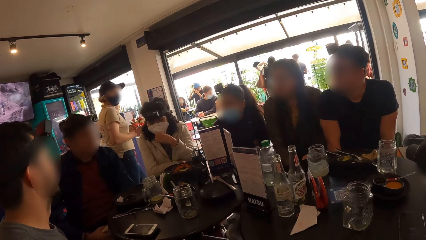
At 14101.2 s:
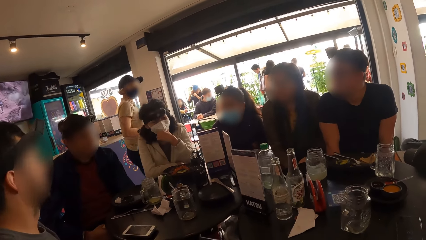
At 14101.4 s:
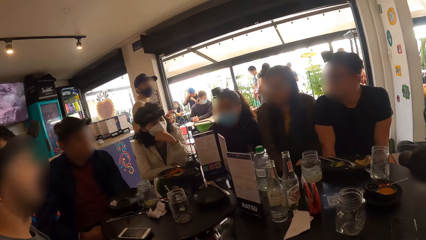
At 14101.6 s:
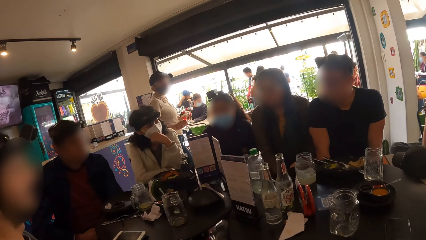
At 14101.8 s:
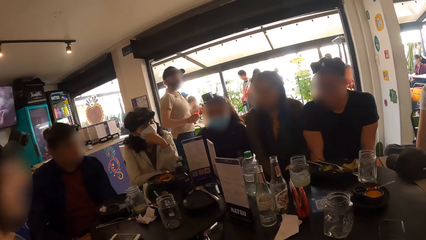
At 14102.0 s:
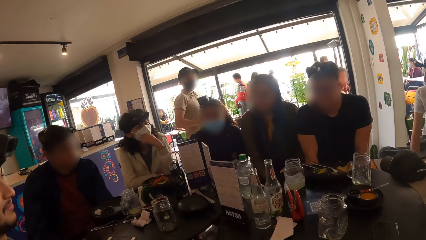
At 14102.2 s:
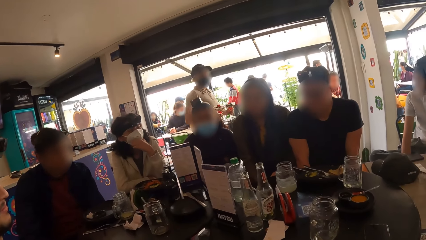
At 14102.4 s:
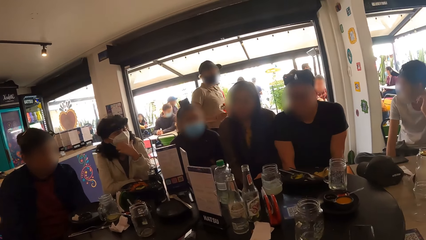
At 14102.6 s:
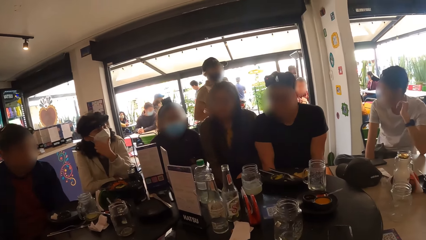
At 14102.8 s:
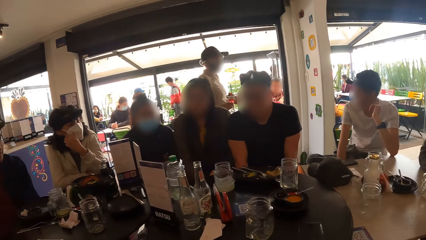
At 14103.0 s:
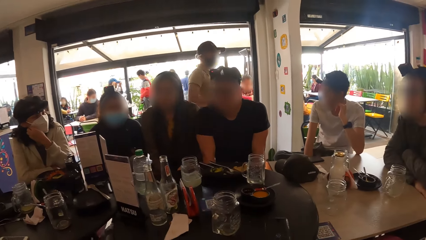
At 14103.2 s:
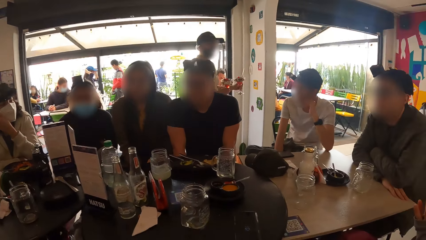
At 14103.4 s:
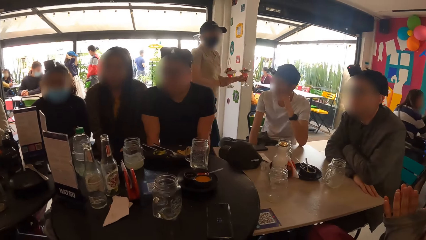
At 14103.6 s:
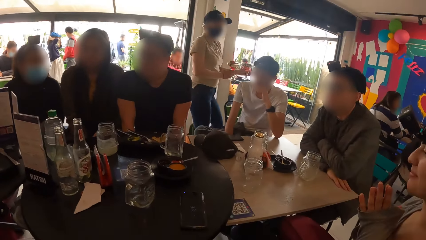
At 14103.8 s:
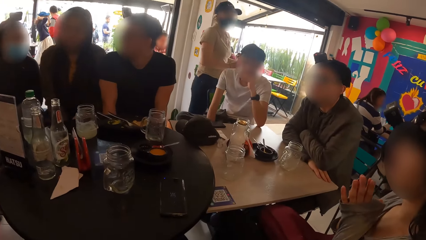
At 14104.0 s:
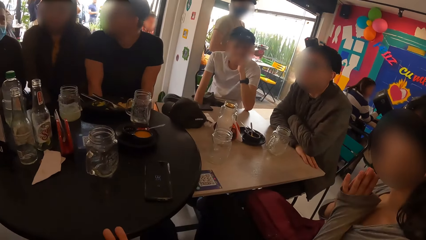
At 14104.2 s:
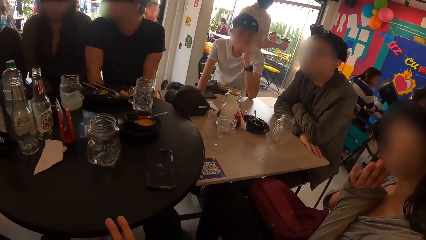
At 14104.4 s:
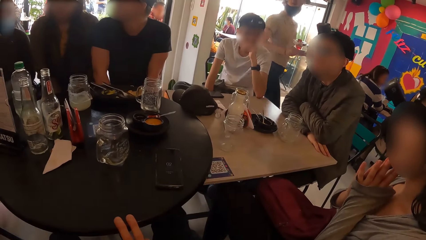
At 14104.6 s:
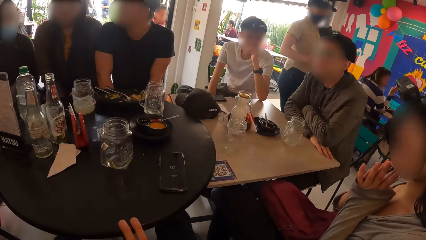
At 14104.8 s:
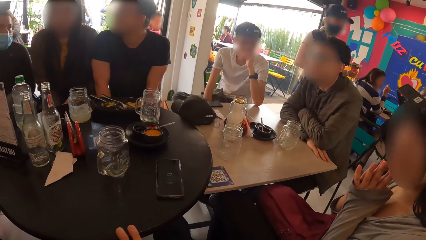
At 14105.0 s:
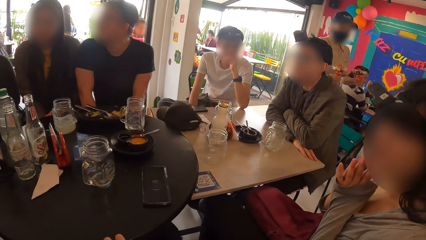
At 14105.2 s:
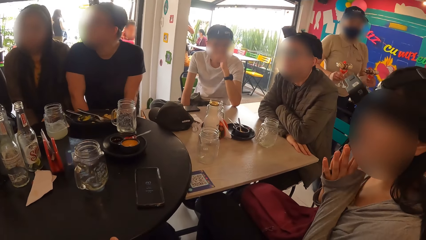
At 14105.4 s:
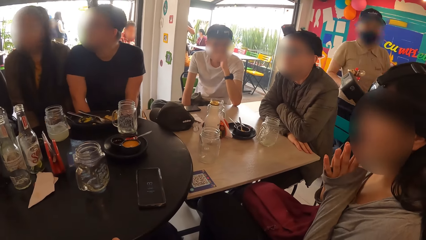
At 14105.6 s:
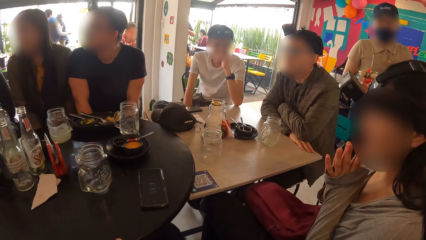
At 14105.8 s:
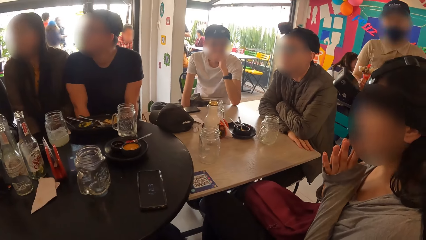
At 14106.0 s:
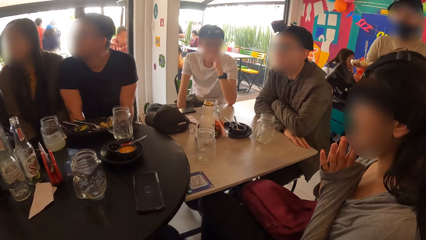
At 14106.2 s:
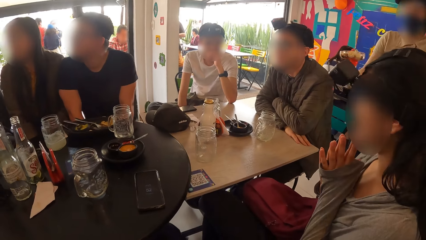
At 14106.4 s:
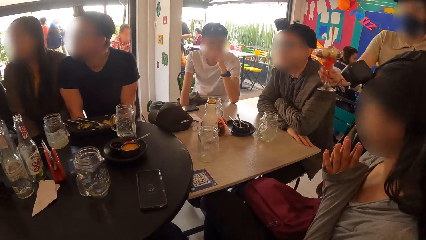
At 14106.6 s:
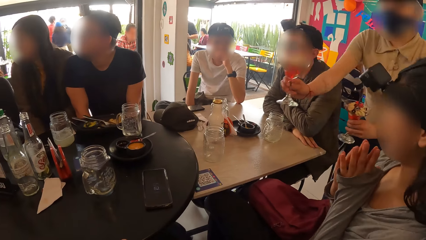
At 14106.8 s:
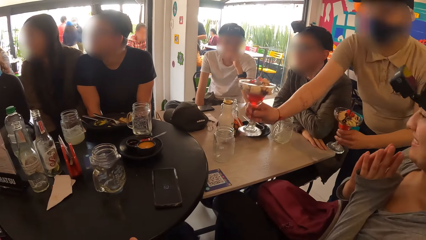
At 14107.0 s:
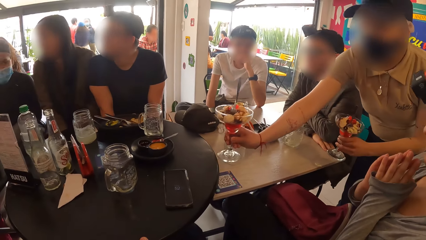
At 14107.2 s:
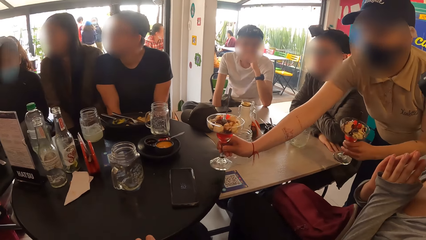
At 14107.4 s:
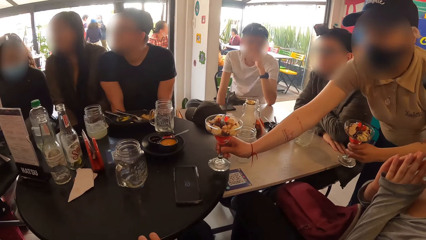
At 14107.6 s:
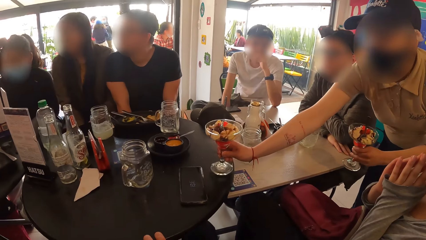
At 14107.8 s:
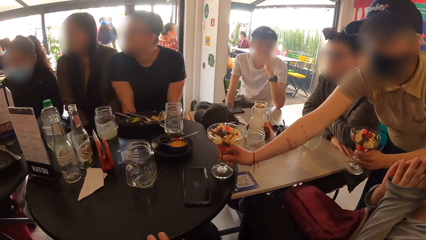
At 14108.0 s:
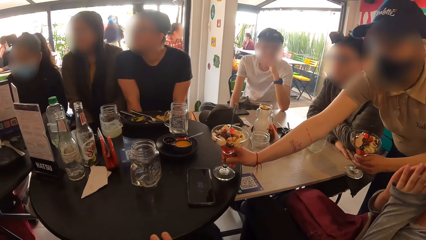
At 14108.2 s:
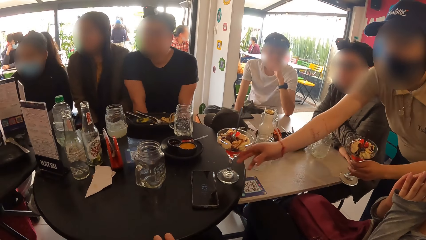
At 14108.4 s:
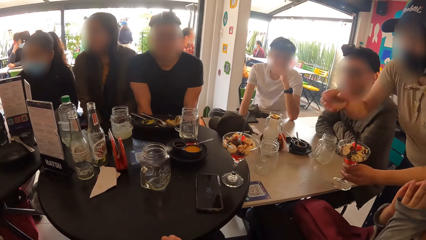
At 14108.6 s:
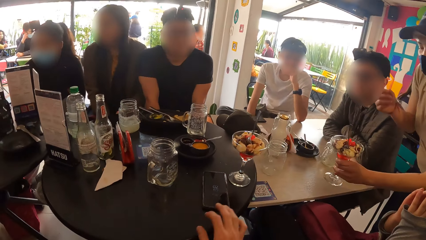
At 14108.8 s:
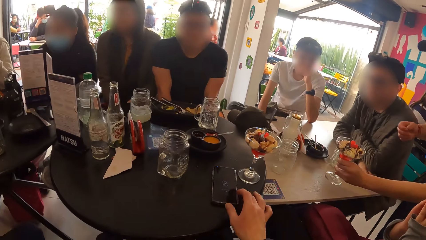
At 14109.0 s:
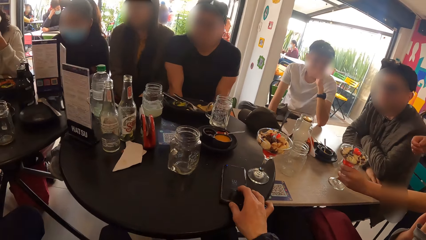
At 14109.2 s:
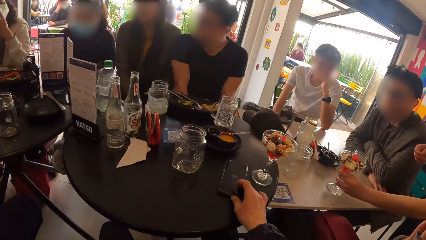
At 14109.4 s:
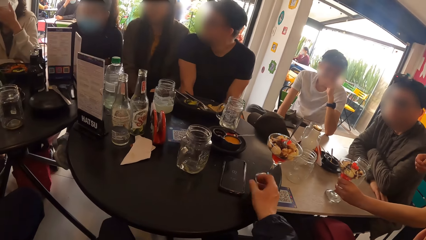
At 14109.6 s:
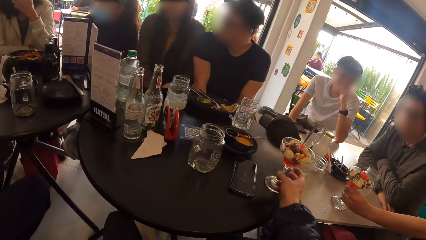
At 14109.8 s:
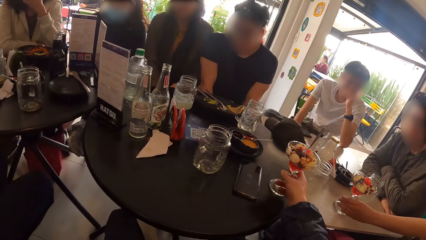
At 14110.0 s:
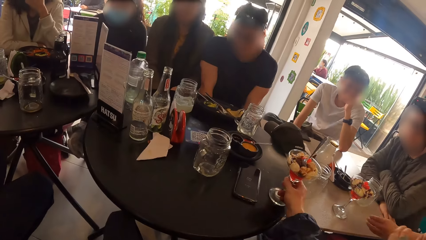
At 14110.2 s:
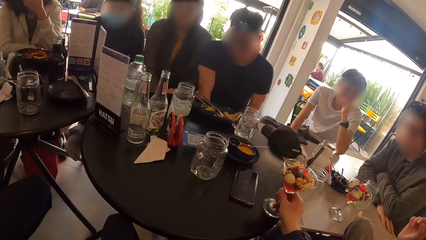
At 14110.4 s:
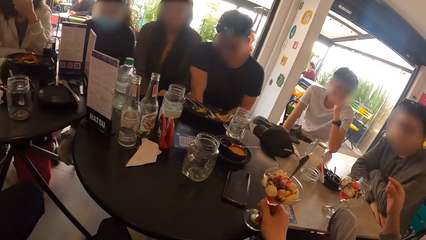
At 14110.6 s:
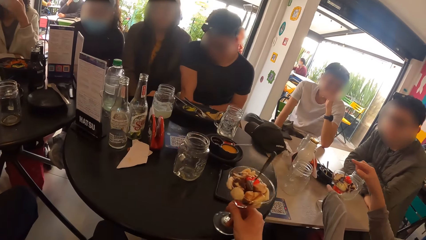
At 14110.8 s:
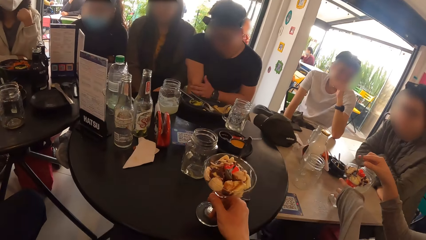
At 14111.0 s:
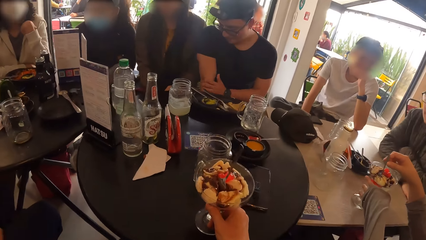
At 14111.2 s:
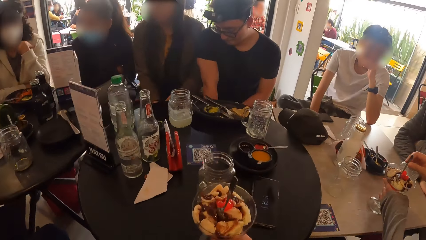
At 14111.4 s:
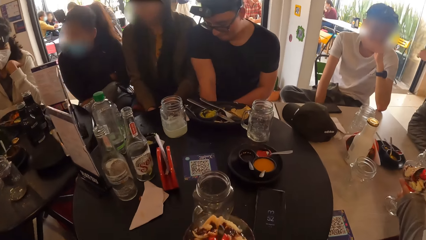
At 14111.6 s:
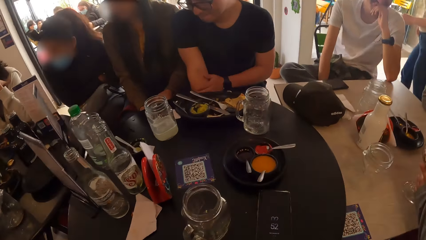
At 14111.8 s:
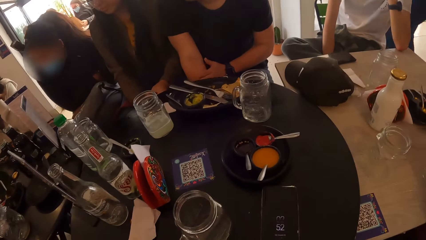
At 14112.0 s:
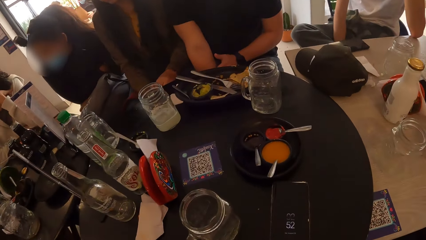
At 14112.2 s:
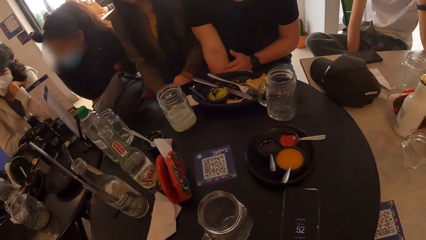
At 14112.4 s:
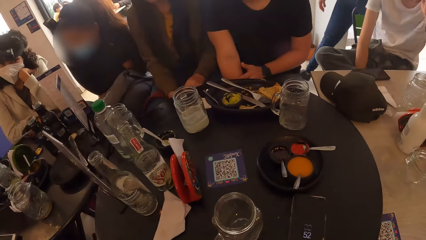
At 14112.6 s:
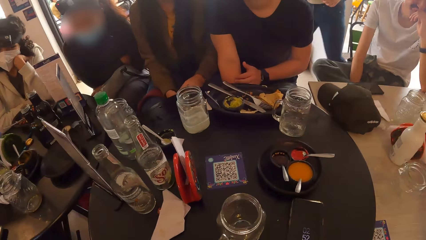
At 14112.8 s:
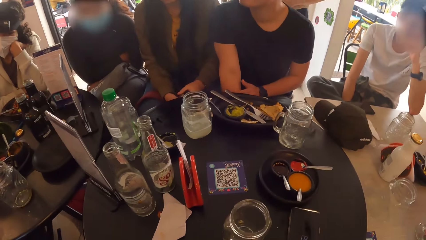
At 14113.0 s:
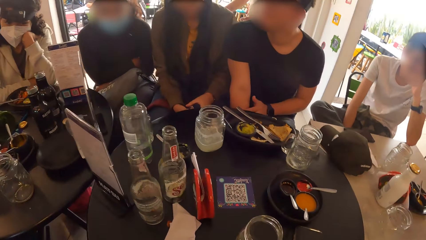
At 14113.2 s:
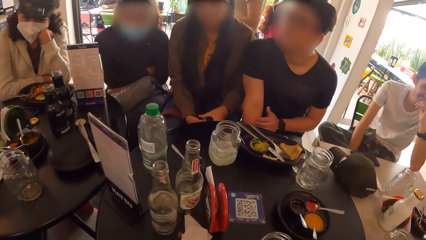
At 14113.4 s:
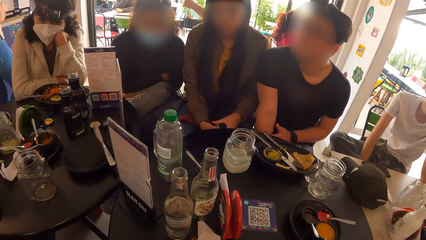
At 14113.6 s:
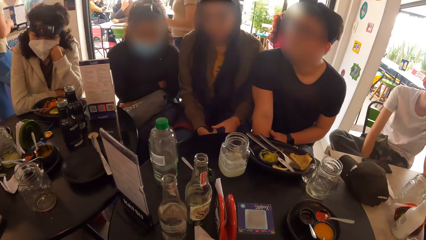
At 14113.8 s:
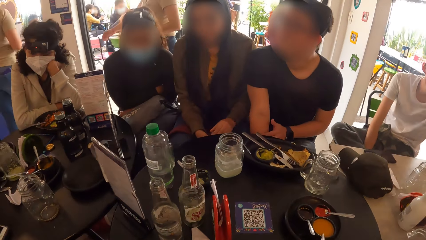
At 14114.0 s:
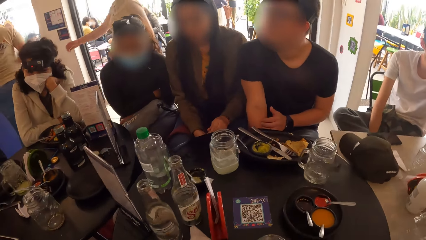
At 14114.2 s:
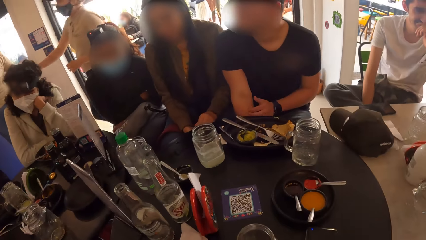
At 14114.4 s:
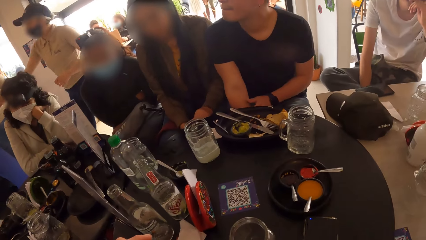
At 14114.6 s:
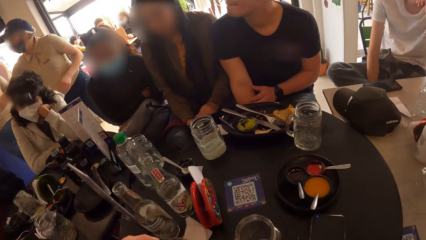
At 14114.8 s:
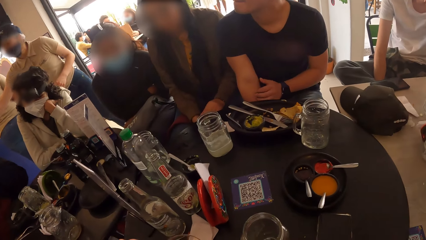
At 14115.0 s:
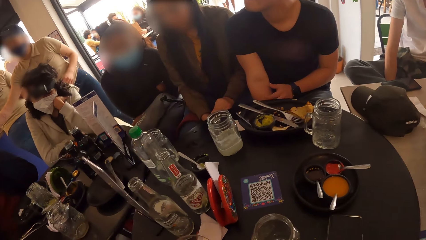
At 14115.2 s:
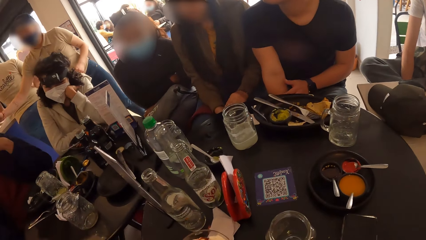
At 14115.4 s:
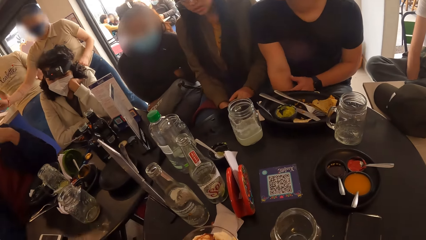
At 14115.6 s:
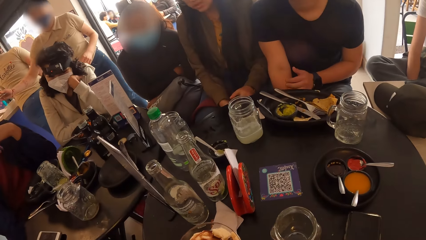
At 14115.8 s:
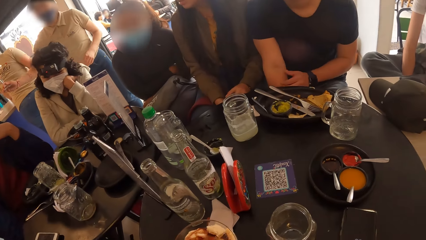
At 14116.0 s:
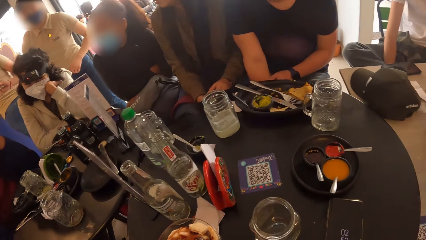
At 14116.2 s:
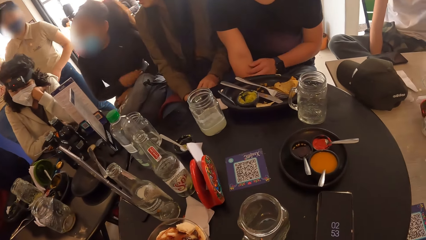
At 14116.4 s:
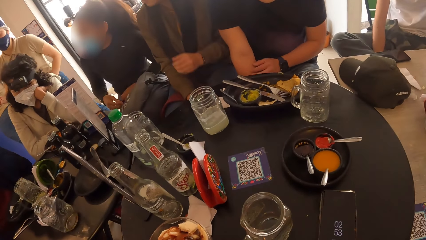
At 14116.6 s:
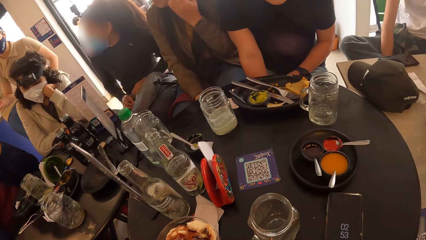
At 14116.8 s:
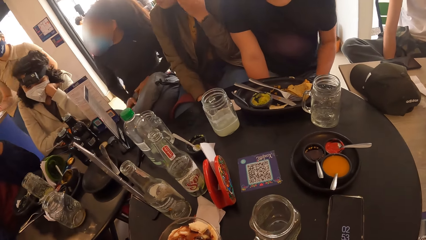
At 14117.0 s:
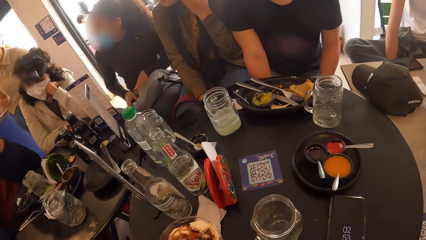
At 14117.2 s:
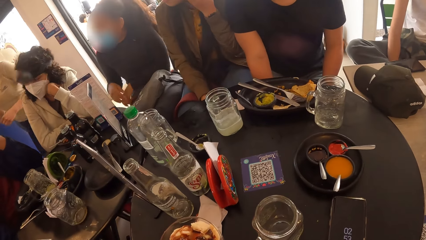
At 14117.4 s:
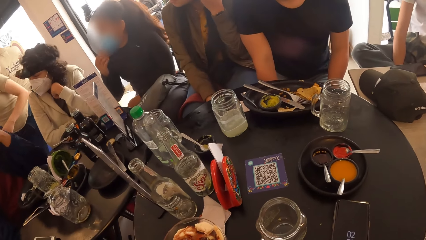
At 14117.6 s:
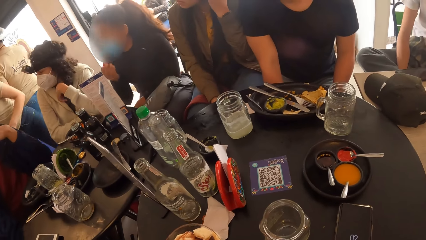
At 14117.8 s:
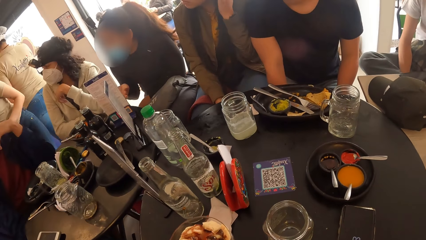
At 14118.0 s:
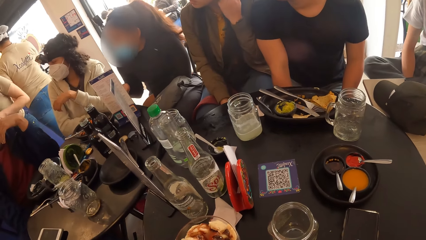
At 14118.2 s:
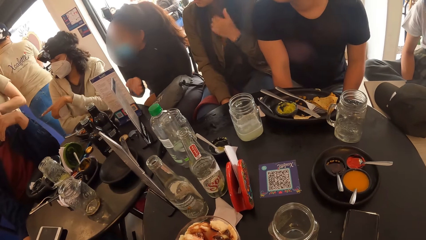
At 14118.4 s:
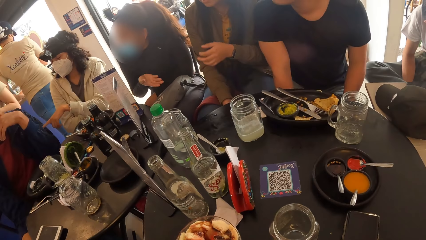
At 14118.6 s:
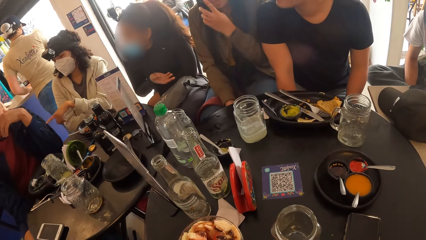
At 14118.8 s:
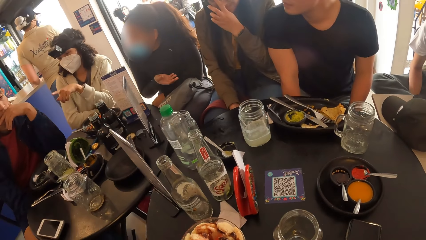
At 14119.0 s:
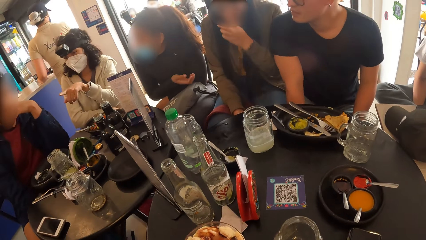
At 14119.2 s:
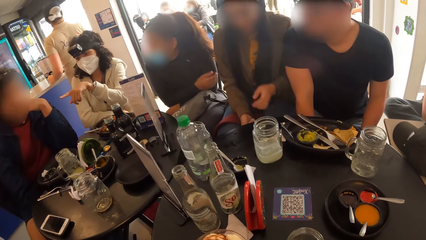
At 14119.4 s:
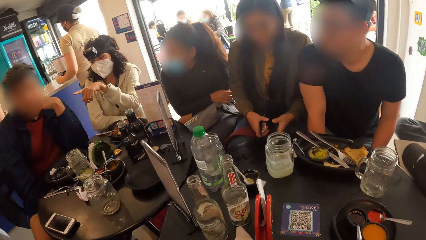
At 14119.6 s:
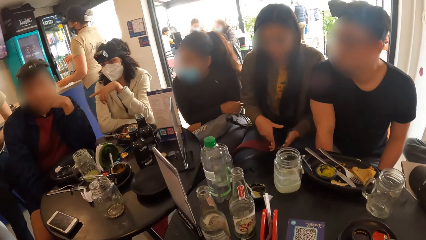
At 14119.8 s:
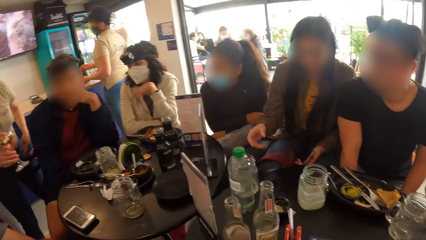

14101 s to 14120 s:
A waitress drops two sundae cups on the table with both hands. A waiter puts a drink on the table. The camera wearer moves his phone on the table with his right hand. The waiter puts a drink on the table again. The camera wearer moves a sundae cup on the table with his right hand. A woman holds a sundae cup with both hands. A man rubs his right arm with his left hand. Another woman touches her face with her left hand. Another woman gestures with her right hand. Another woman gestures with her left hand.
